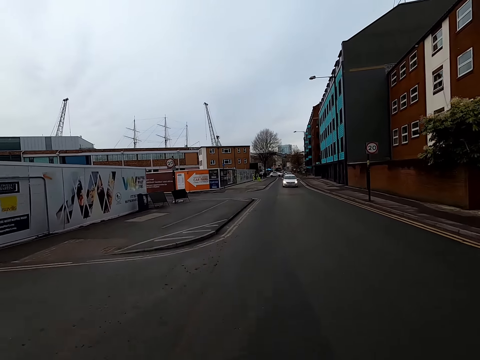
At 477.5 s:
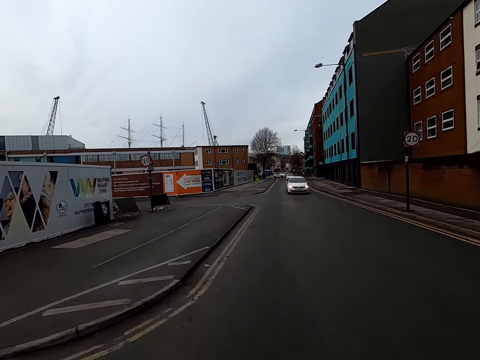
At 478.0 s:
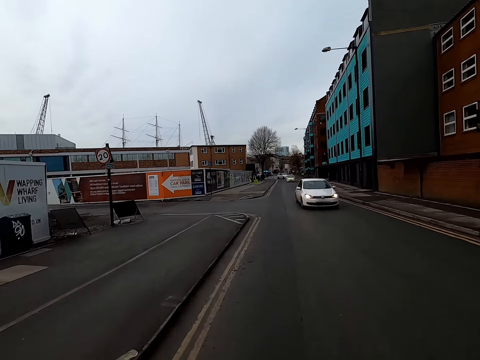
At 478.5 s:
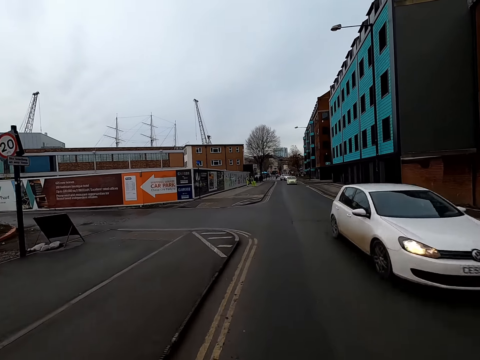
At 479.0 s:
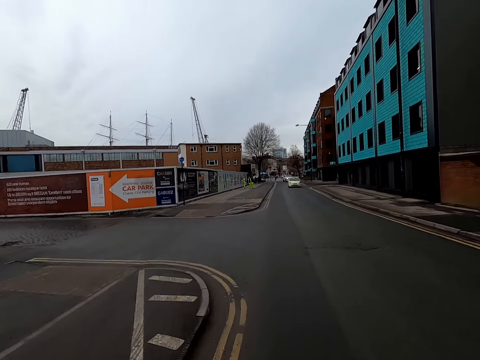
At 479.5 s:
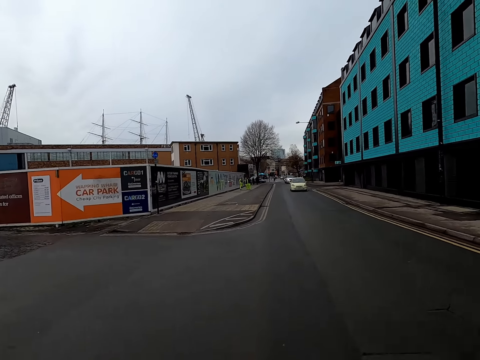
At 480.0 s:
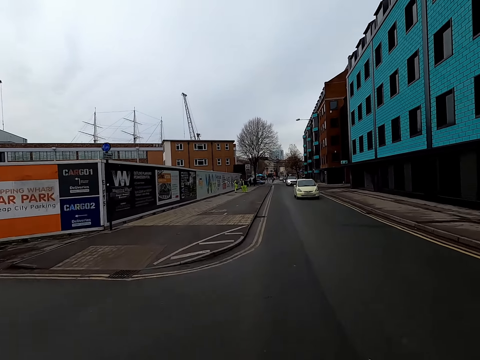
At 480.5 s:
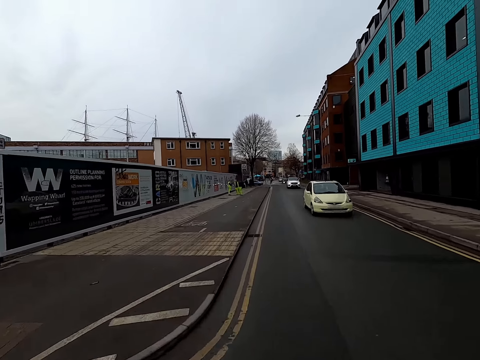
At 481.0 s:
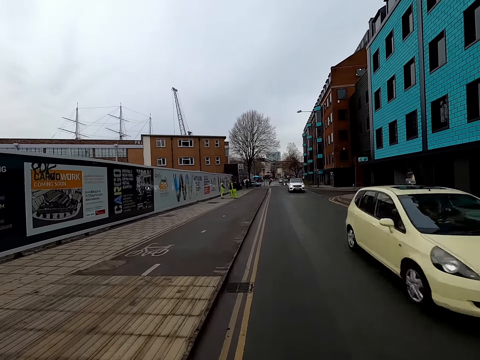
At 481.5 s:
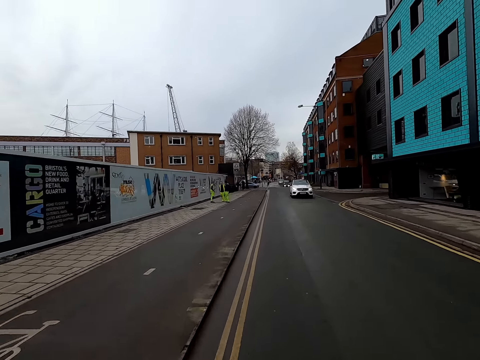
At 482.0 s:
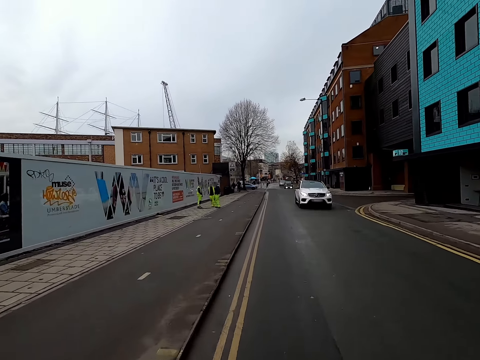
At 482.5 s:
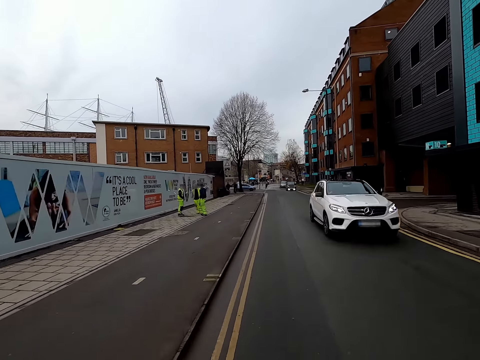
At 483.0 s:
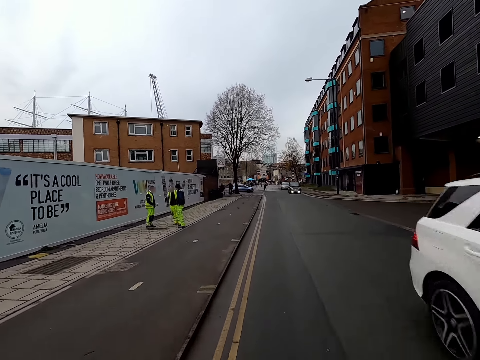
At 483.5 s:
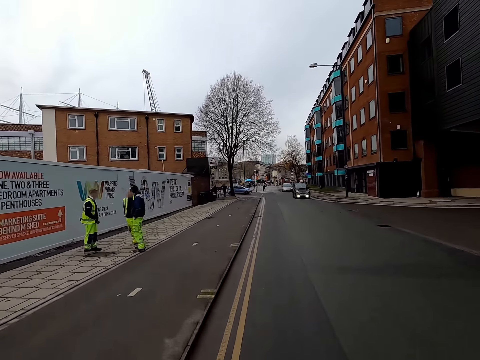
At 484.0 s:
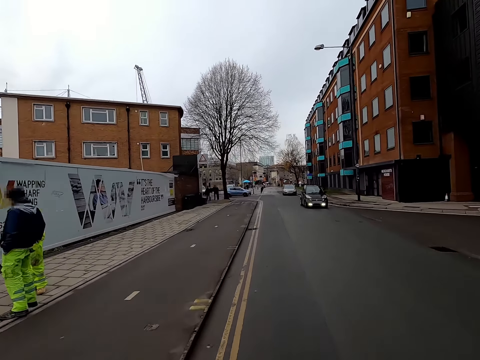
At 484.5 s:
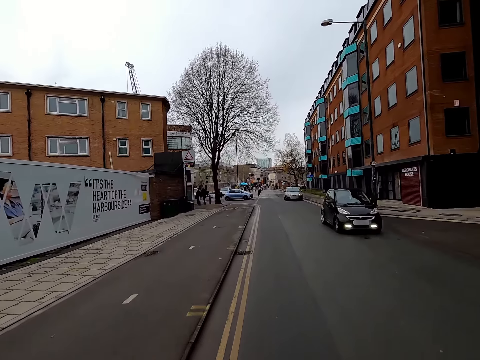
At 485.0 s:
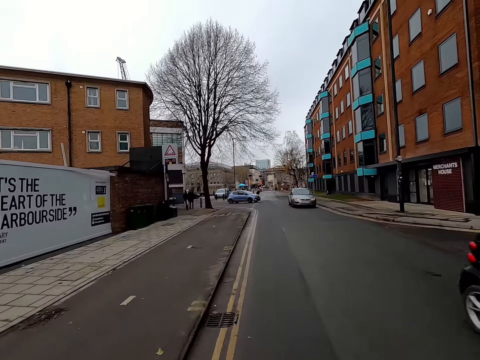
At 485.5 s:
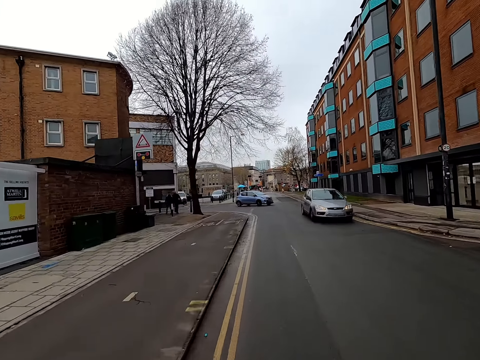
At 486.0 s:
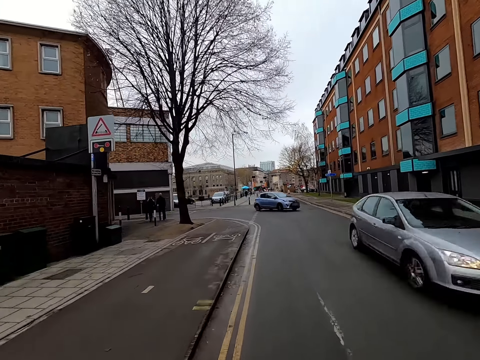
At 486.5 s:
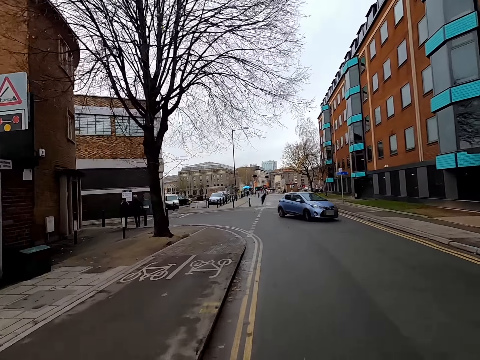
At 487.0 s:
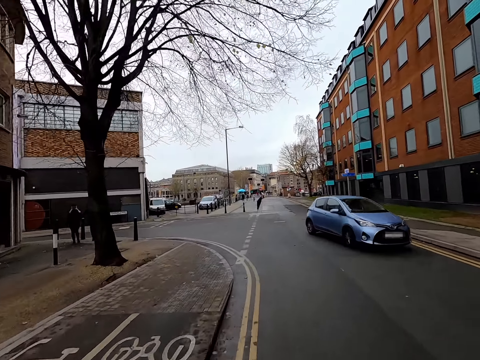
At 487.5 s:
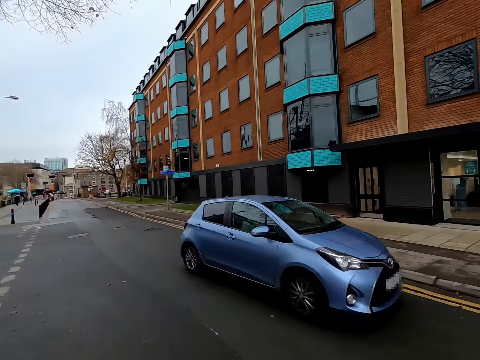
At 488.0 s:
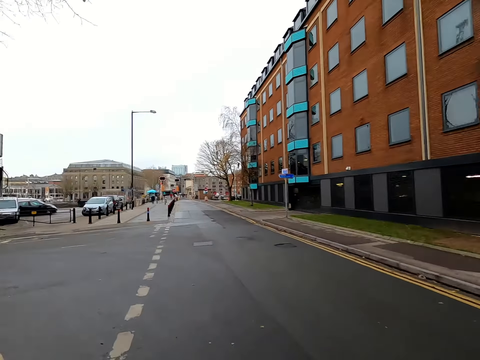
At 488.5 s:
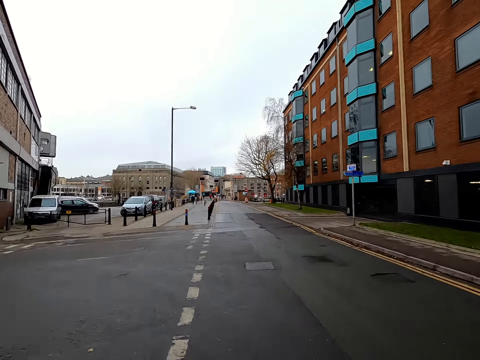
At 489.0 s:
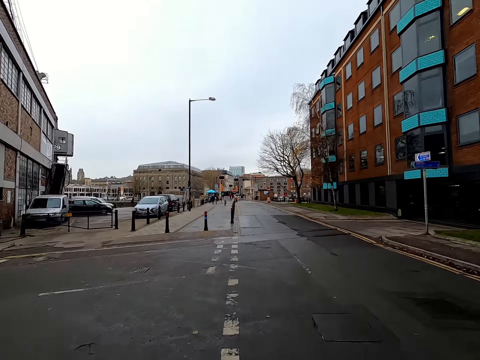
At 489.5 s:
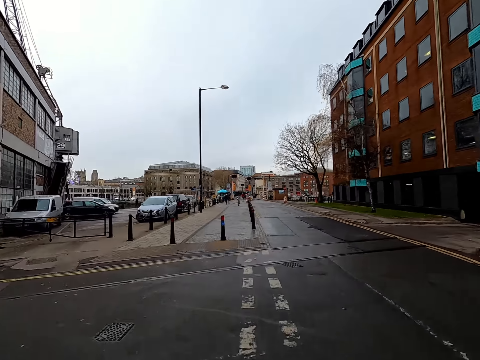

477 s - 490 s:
The camera wearer rides past a white car. They ride past a yellow car. They ride past a white car. A man converses with another man and a third man. The camera wearer rides past the first man, the second man and the third man. They ride past a black car. They ride past a silver car. They ride past a blue car.

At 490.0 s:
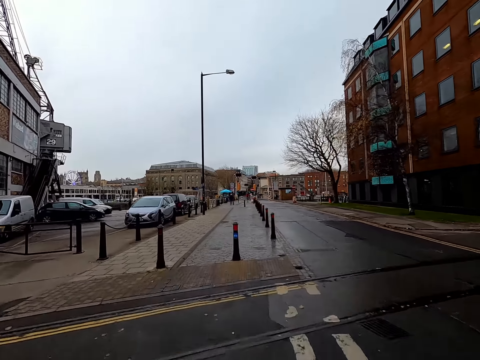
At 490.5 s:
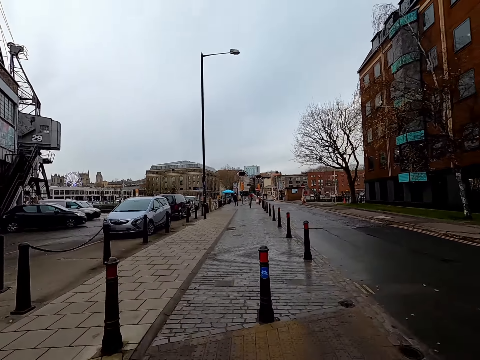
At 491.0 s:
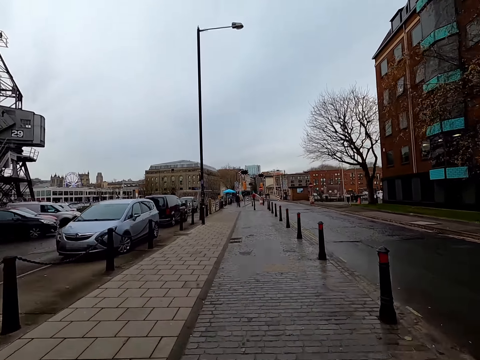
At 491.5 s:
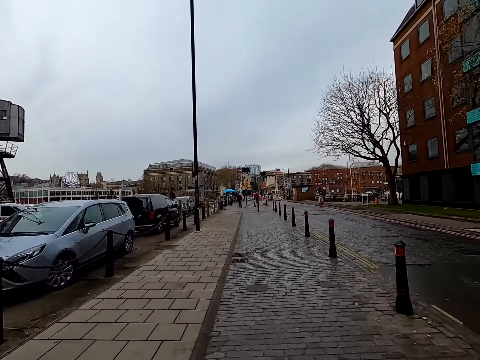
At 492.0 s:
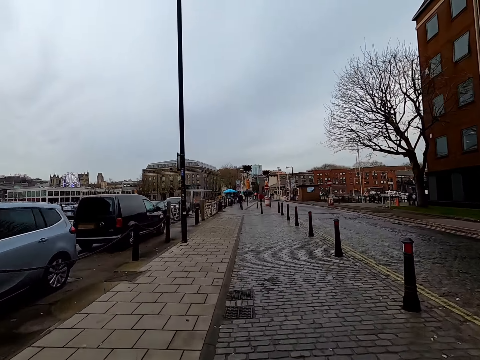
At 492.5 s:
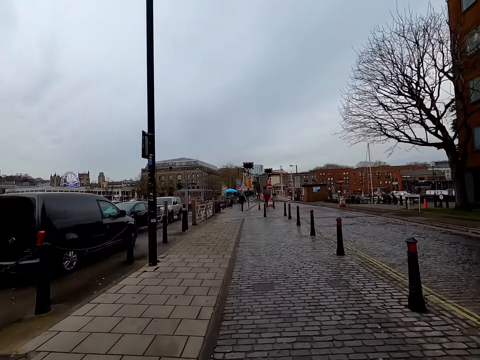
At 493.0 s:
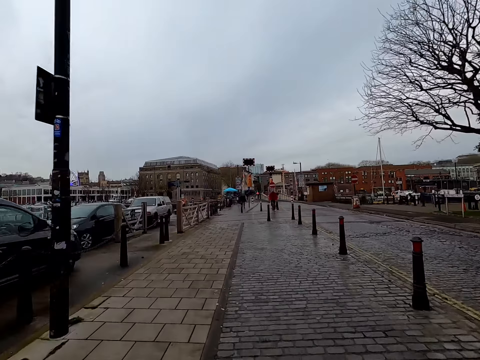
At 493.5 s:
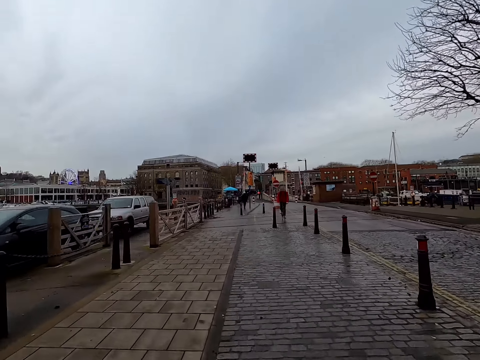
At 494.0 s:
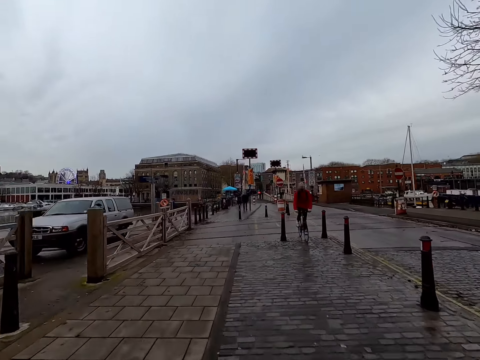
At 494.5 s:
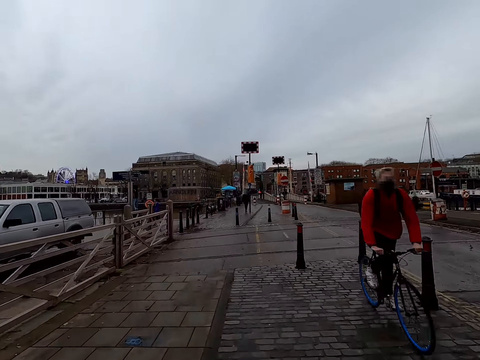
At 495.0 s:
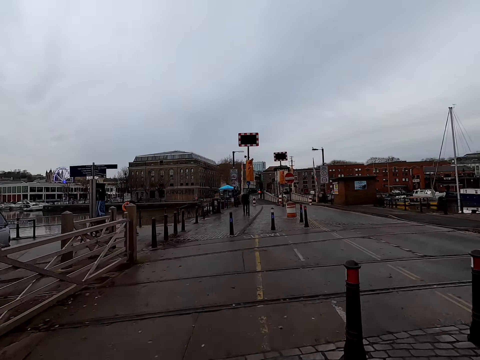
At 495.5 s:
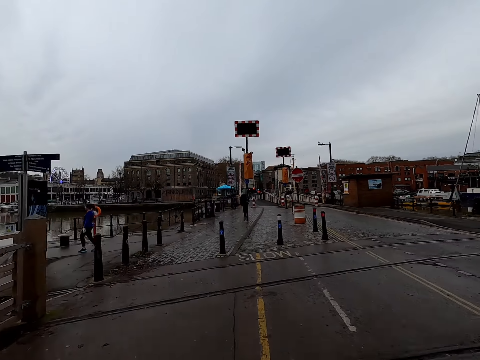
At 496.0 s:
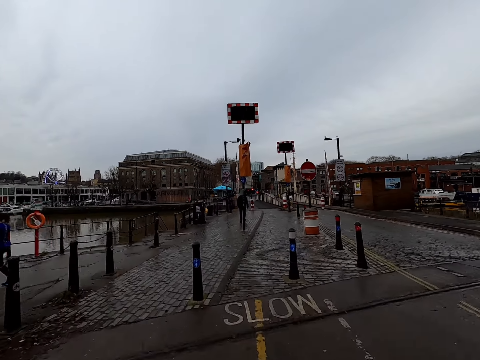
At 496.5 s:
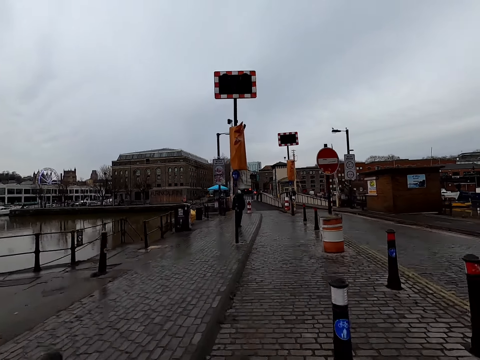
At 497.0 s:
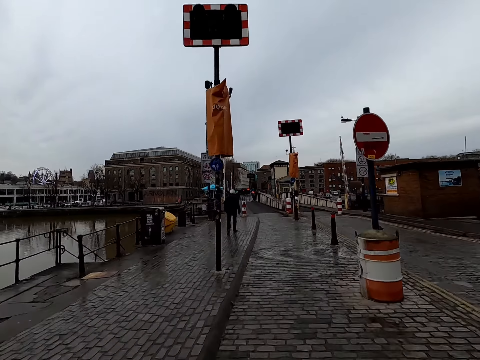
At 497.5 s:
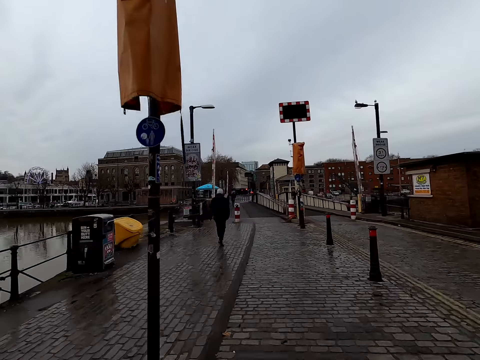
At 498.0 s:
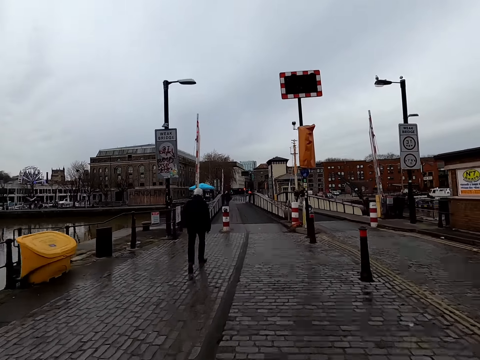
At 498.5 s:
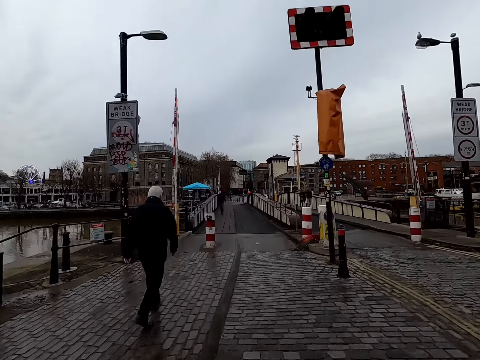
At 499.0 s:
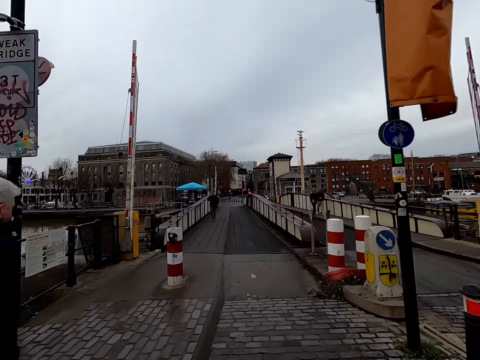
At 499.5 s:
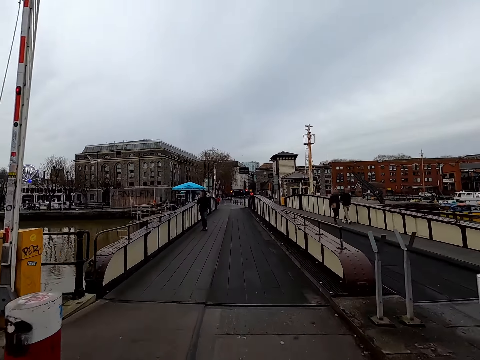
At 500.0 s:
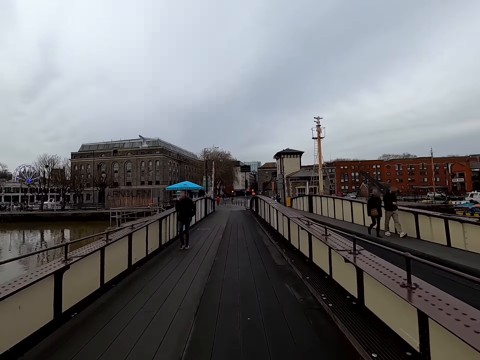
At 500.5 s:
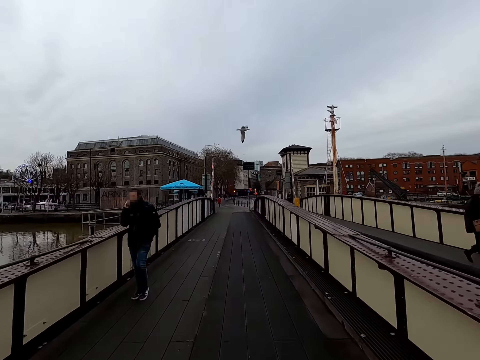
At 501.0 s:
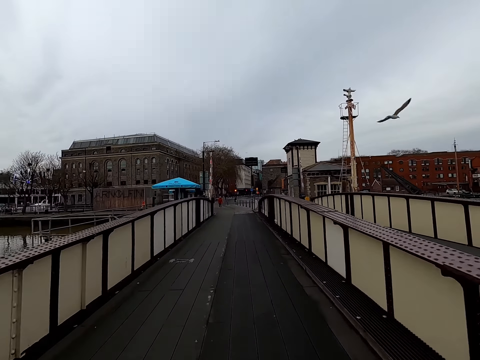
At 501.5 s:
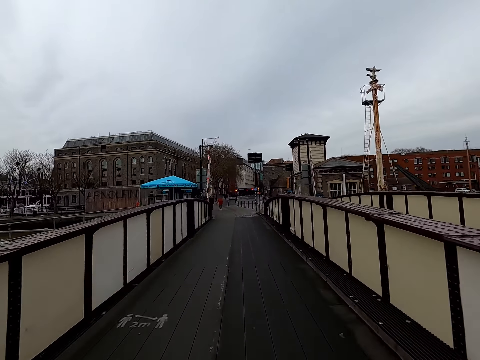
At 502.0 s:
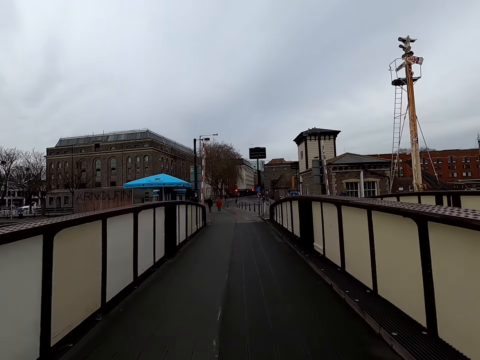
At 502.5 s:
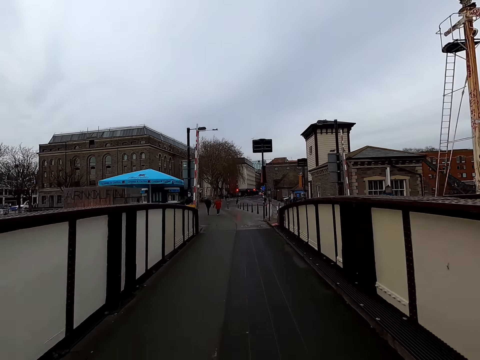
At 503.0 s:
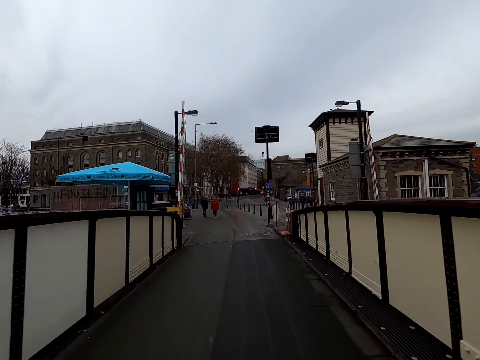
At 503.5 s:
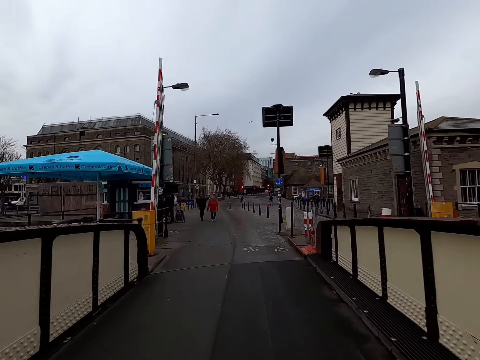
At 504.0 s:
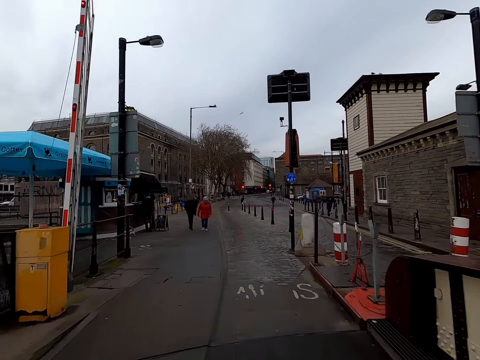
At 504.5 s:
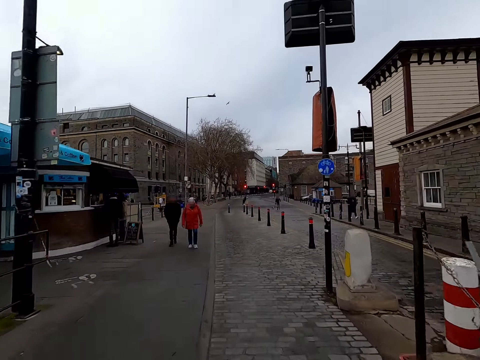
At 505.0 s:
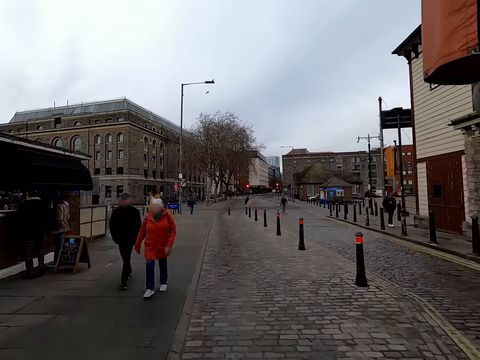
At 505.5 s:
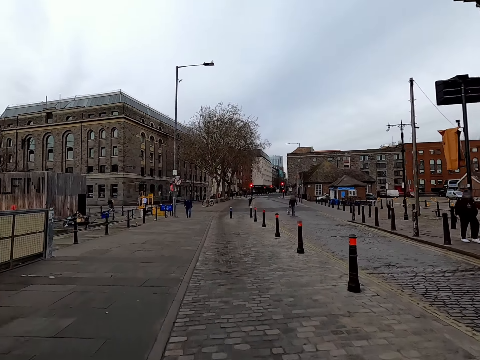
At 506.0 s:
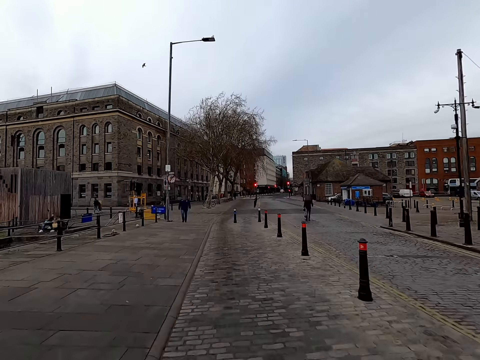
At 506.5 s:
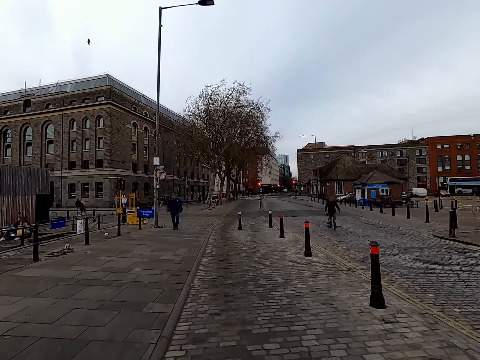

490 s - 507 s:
The camera wearer rides on the bicycle lane. A man rides a bicycle with both hands on the bicycle handlebars. The camera wearer rides past the man on the bicycle. They ride past another man. They ride past a third man. They ride past a fourth man and a woman.
